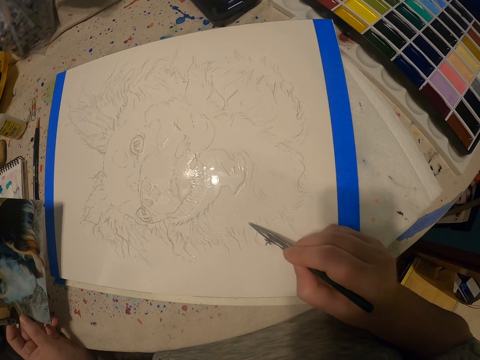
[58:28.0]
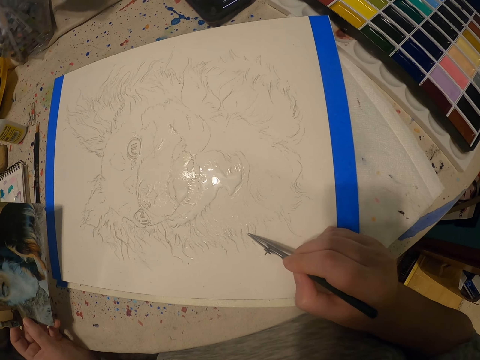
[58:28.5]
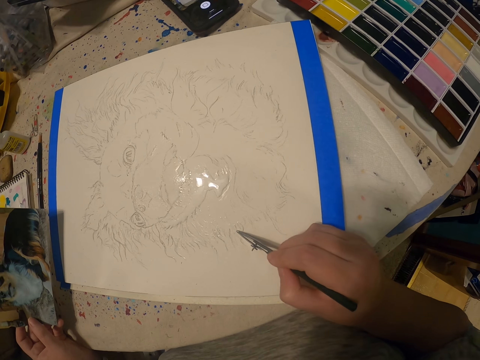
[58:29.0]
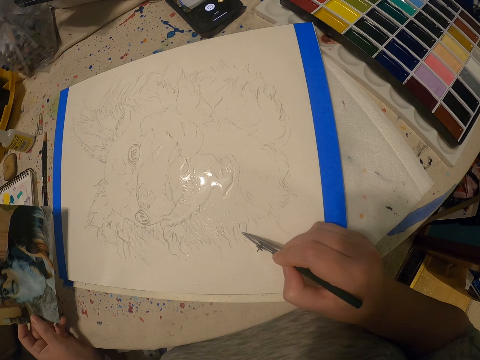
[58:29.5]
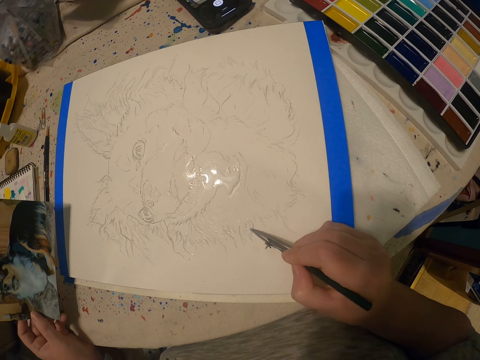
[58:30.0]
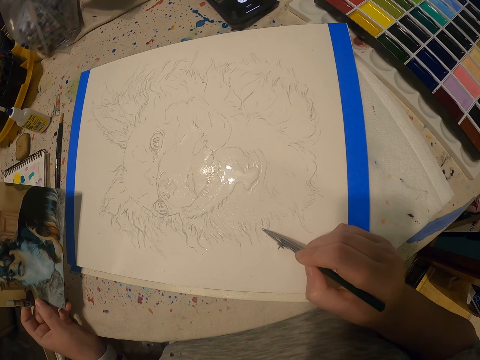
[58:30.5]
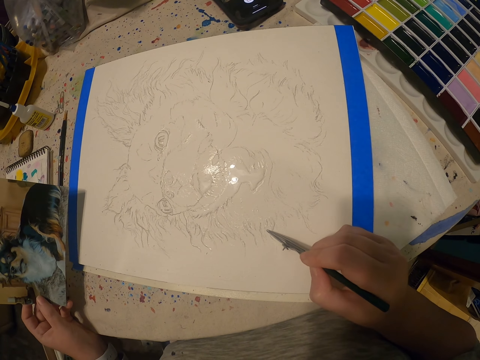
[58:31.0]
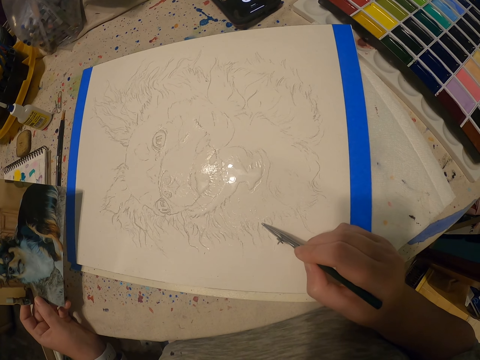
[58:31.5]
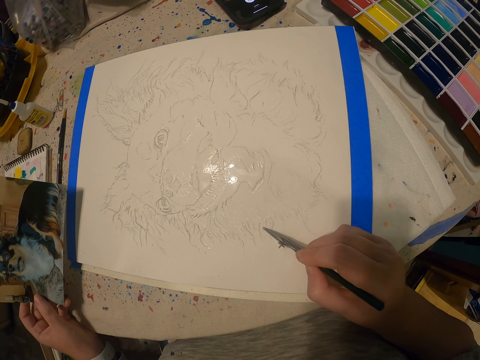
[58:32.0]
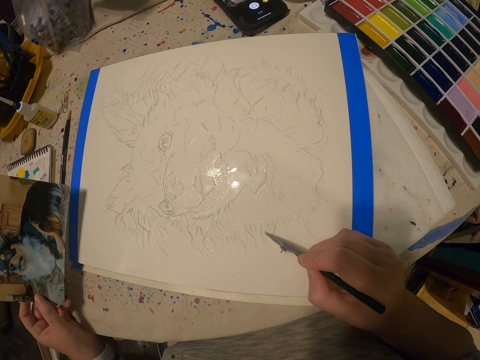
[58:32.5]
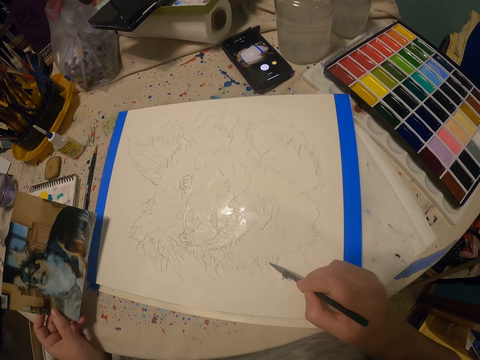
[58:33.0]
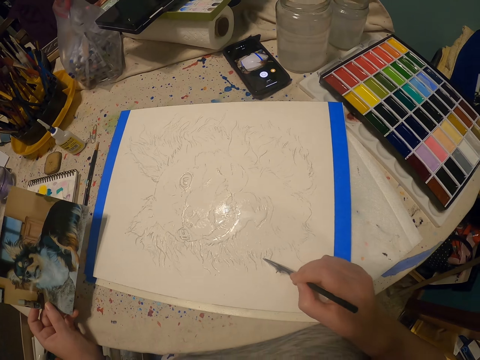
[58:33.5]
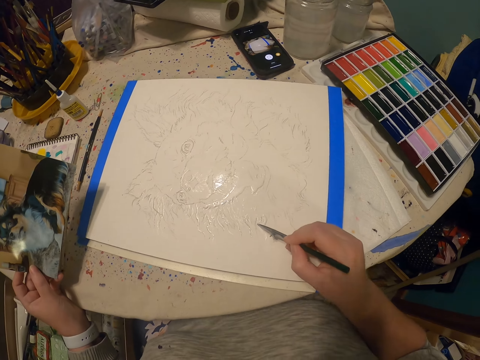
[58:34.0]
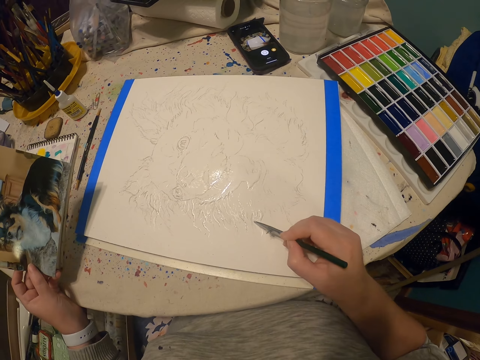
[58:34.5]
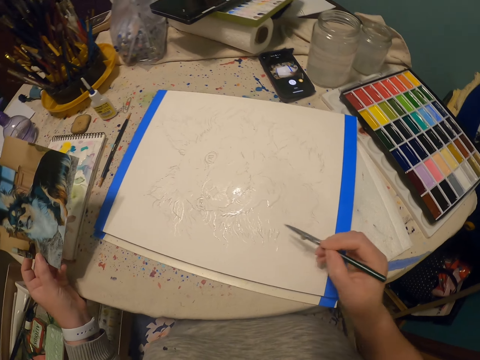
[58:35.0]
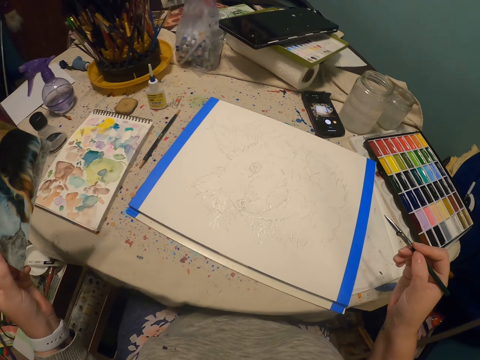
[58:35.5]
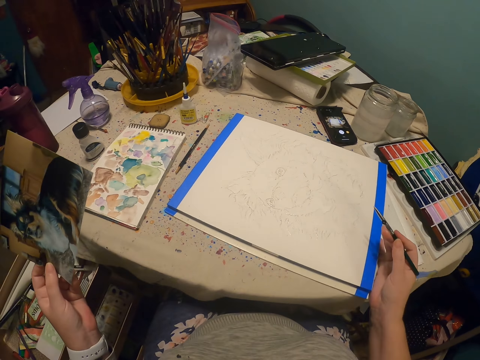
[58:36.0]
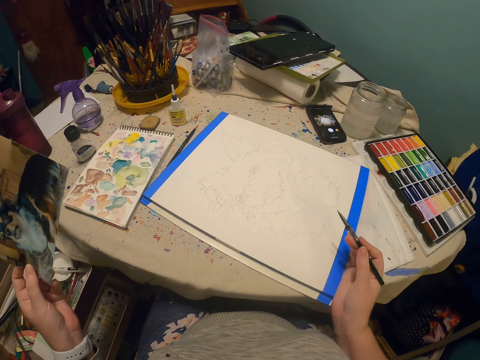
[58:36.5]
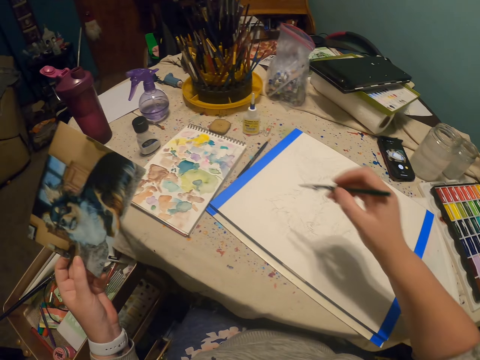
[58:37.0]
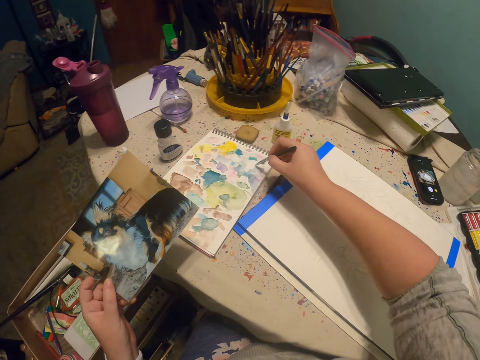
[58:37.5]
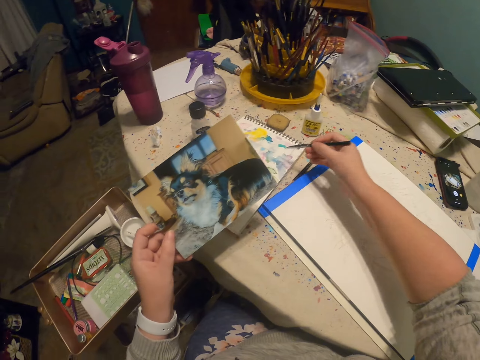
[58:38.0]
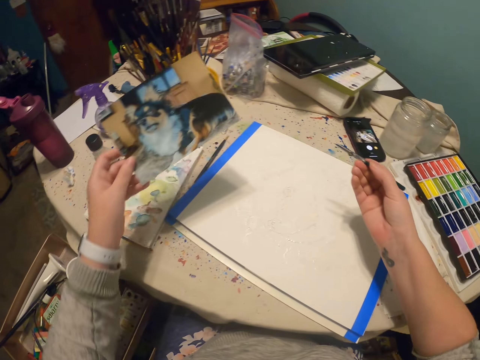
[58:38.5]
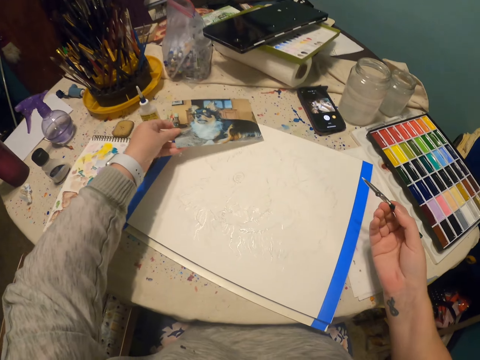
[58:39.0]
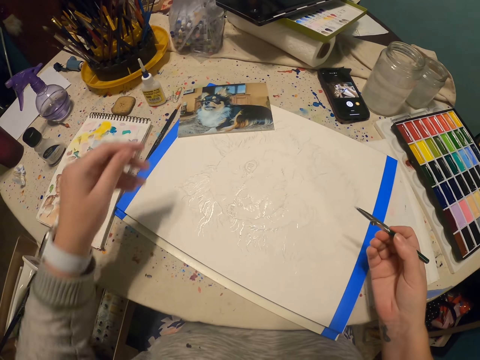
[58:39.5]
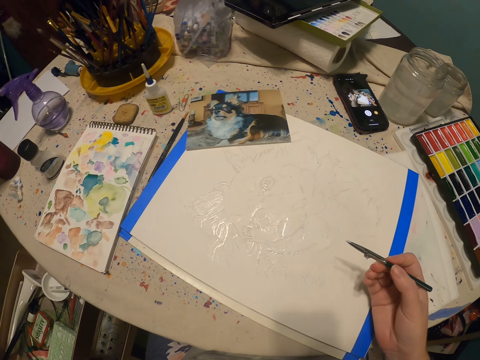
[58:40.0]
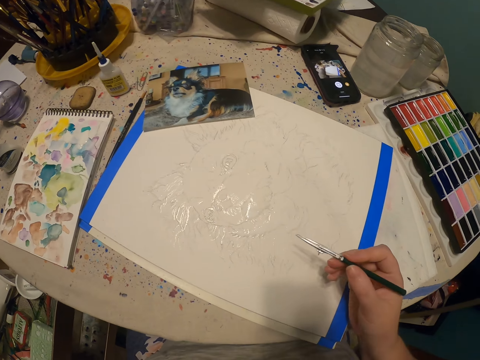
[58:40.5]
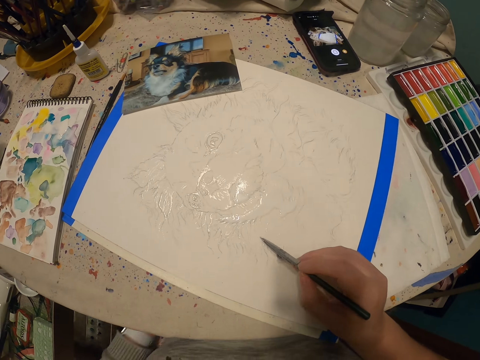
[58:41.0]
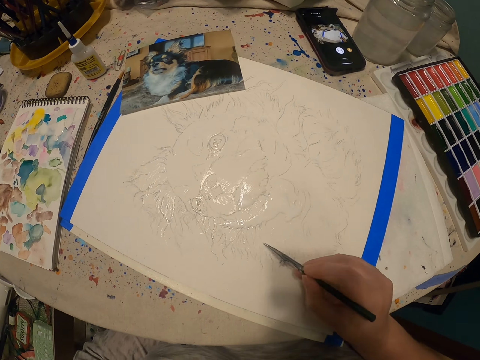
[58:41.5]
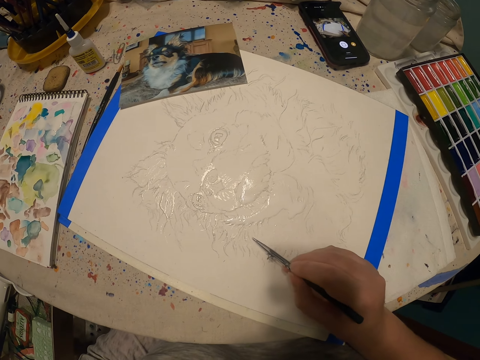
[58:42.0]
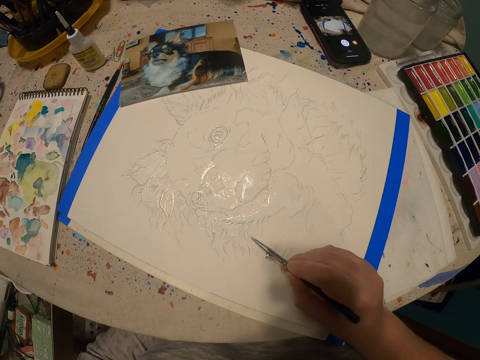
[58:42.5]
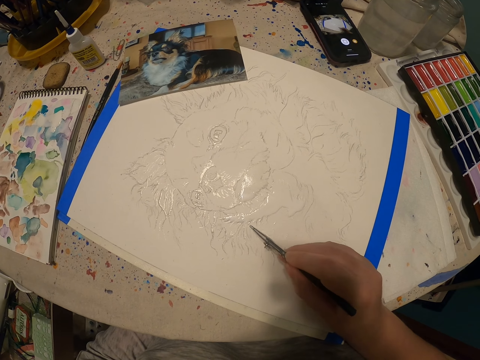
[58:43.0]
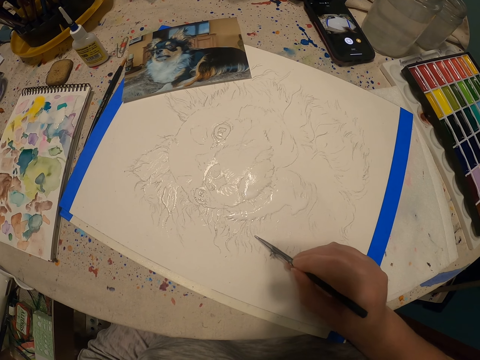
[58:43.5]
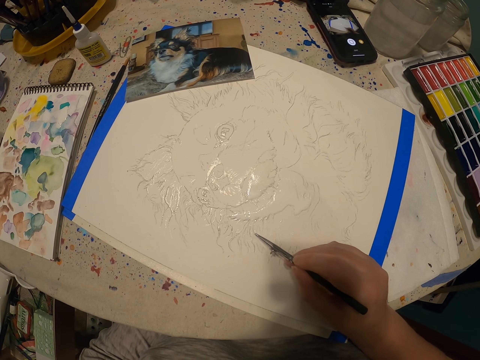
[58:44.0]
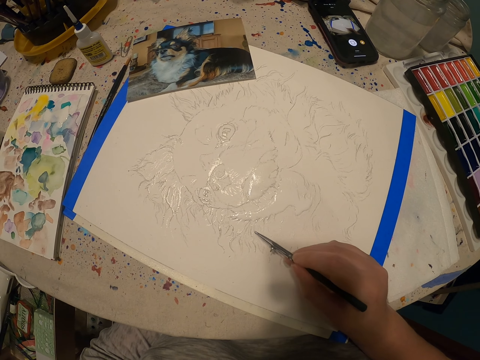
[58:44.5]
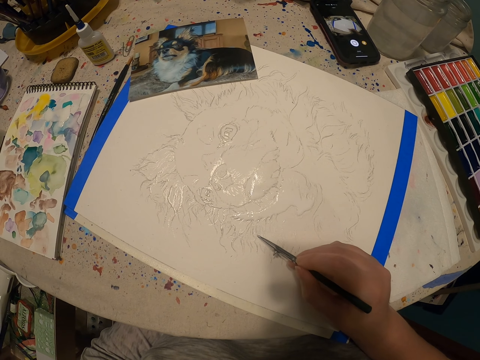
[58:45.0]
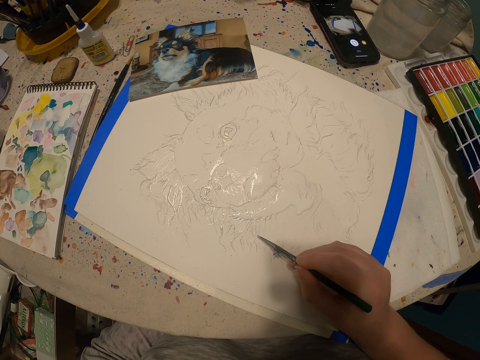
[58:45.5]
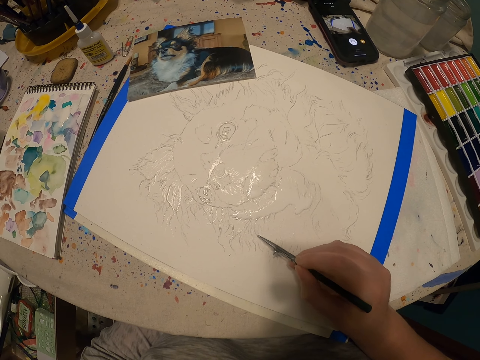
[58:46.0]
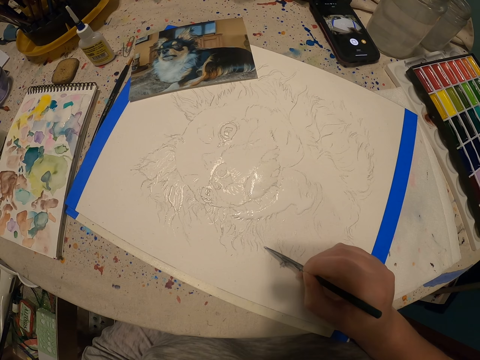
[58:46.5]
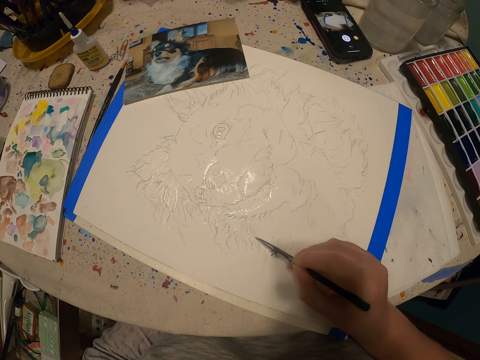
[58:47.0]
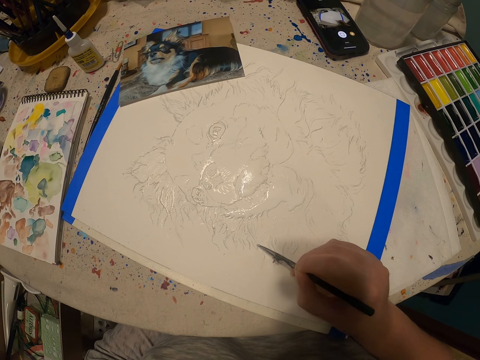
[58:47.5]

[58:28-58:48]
The camera wearer adjusts the paint canvas on the work table. They add paint to the paintbrush. They put down the picture using the left hand. They paint using the paintbrush.

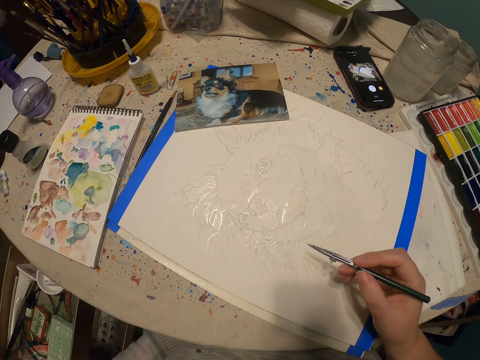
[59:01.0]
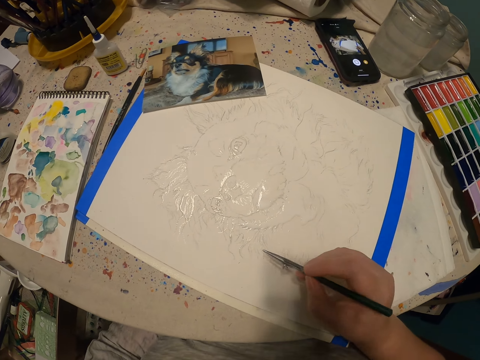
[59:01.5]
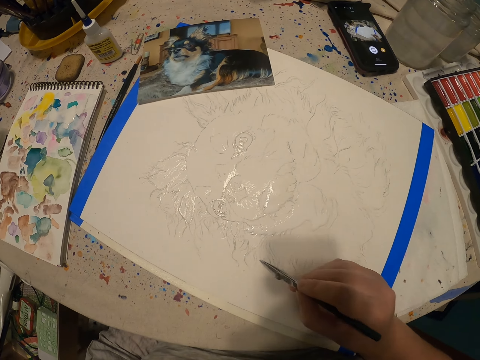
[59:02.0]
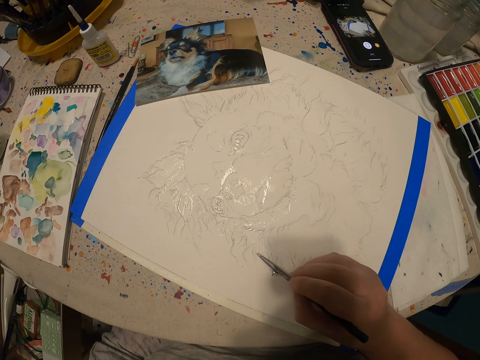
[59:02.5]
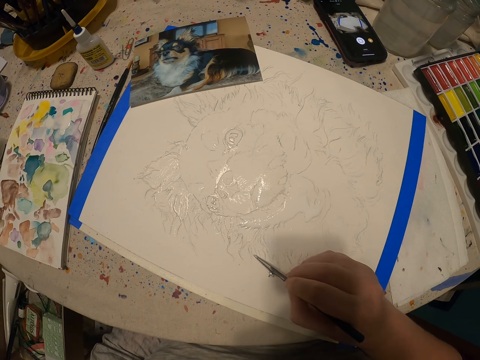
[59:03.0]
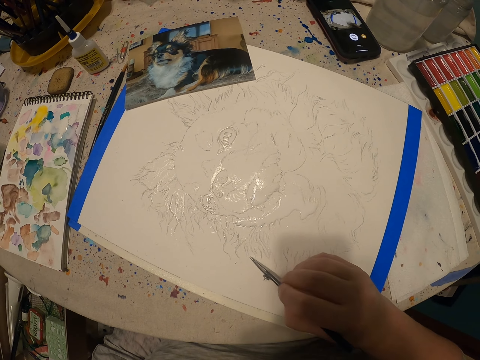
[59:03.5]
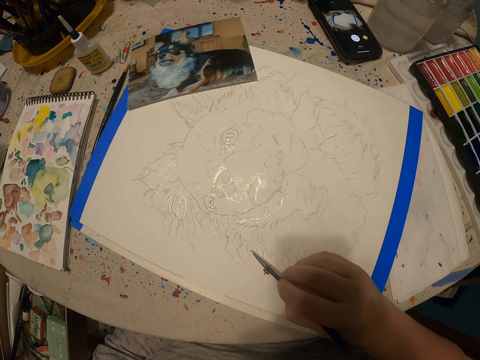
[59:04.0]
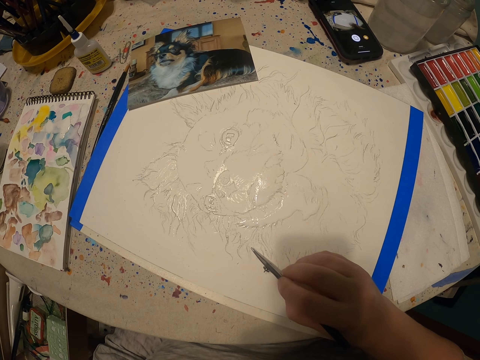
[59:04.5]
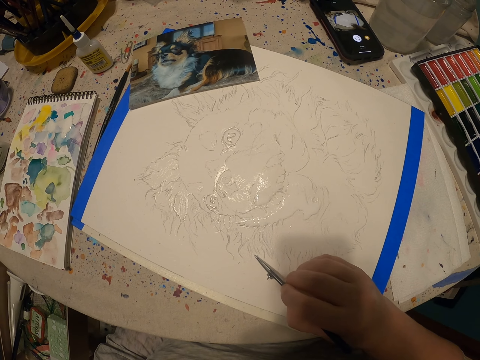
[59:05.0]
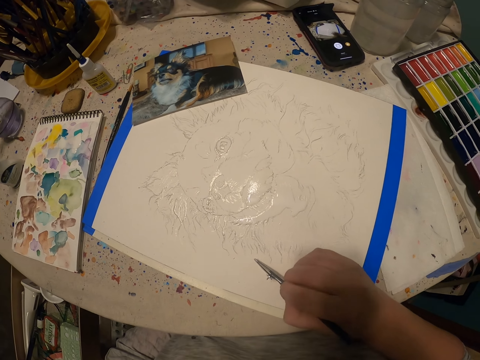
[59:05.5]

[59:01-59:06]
The camera wearer puts the left hand under the work table. They draw a picture on a paper with a pen. They paint on the canvas using the paintbrush.
